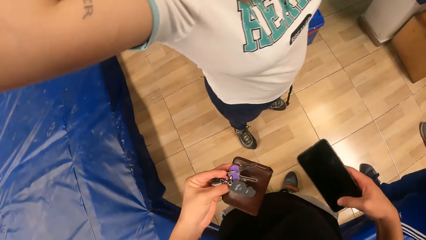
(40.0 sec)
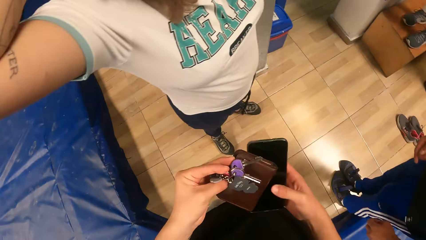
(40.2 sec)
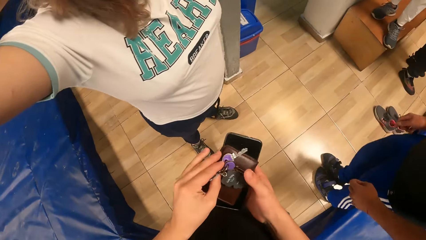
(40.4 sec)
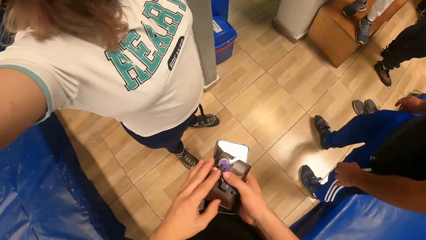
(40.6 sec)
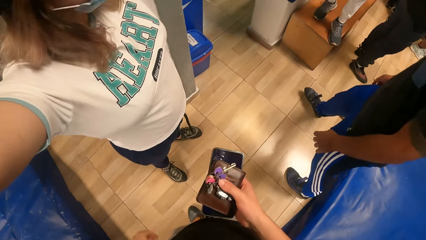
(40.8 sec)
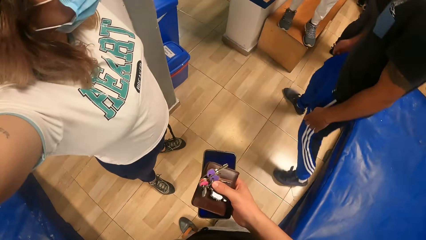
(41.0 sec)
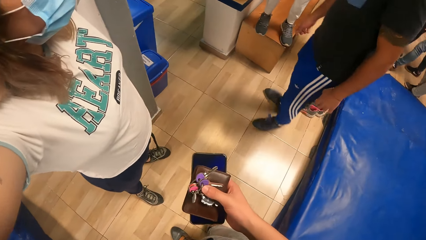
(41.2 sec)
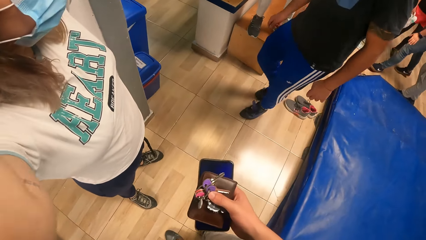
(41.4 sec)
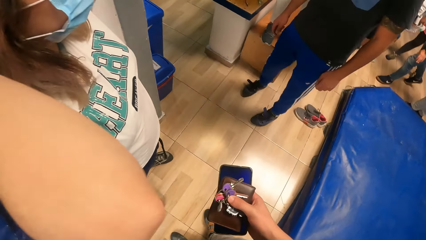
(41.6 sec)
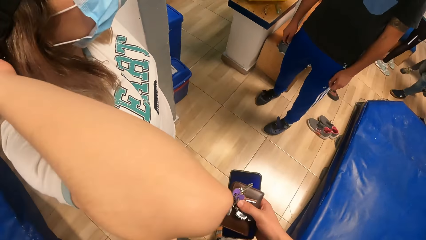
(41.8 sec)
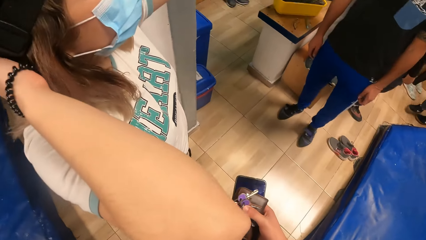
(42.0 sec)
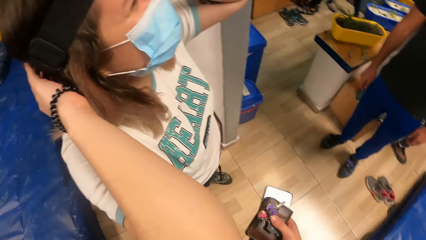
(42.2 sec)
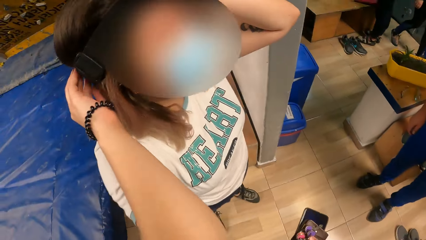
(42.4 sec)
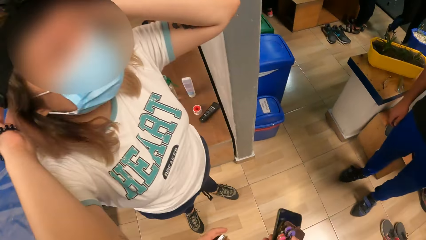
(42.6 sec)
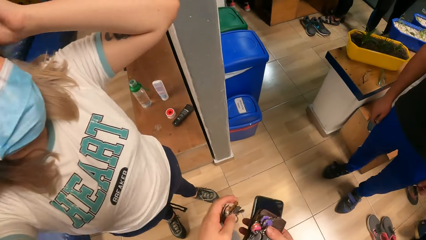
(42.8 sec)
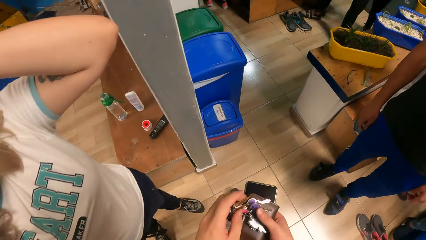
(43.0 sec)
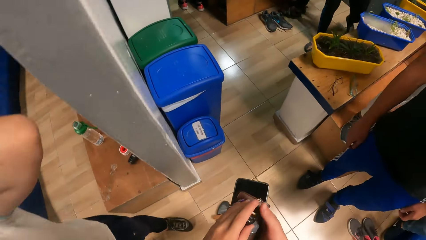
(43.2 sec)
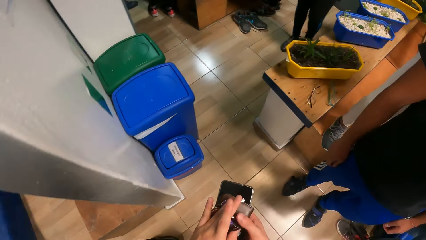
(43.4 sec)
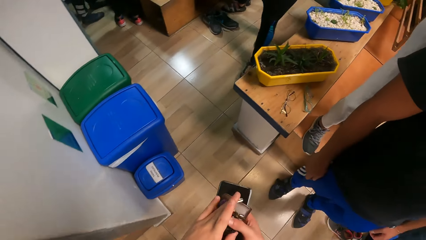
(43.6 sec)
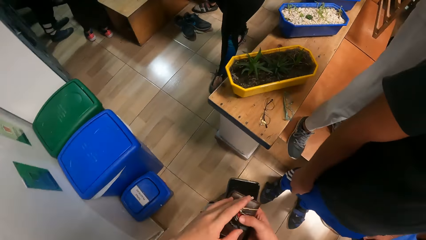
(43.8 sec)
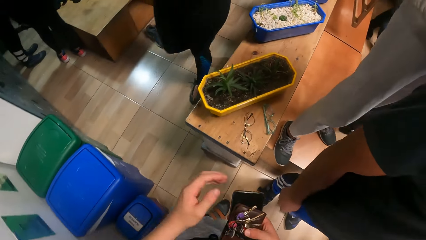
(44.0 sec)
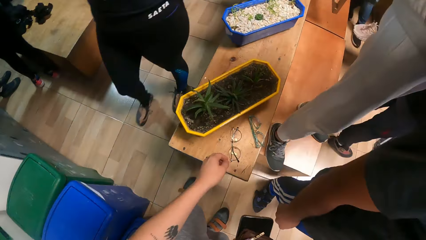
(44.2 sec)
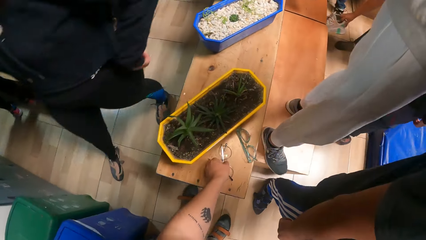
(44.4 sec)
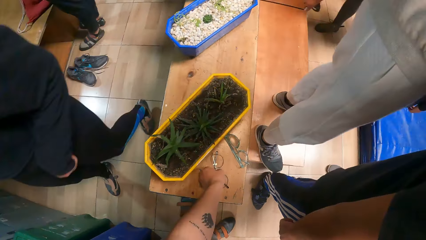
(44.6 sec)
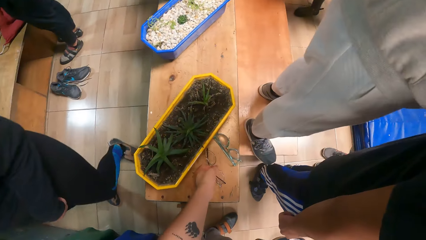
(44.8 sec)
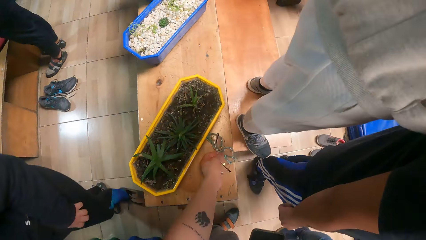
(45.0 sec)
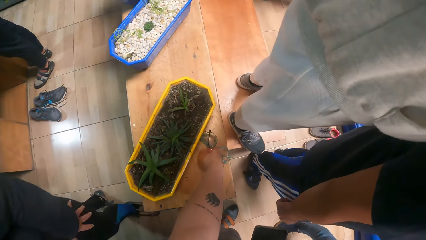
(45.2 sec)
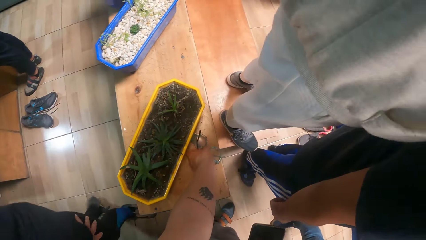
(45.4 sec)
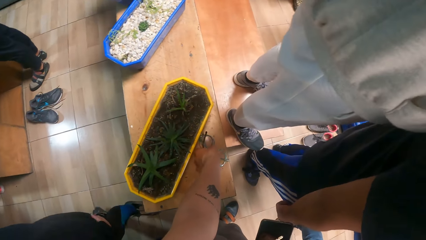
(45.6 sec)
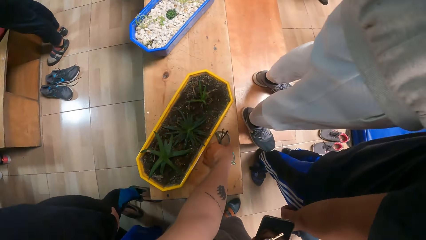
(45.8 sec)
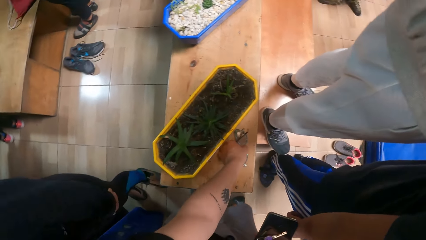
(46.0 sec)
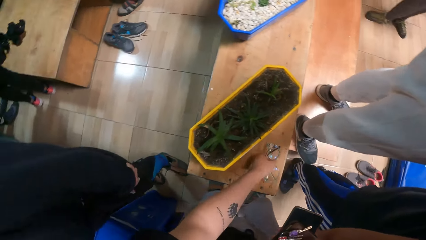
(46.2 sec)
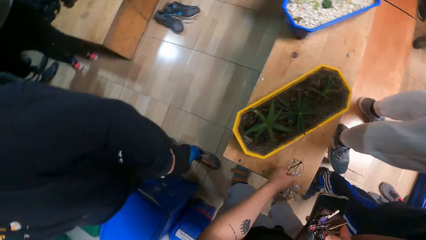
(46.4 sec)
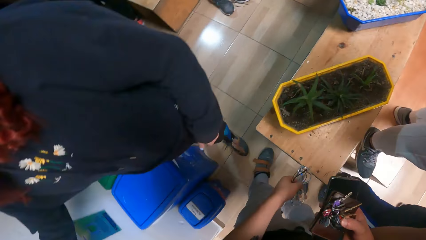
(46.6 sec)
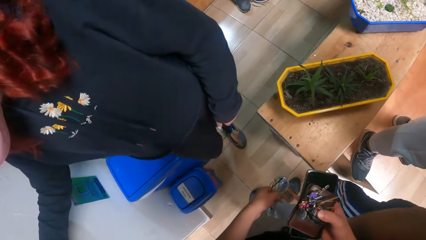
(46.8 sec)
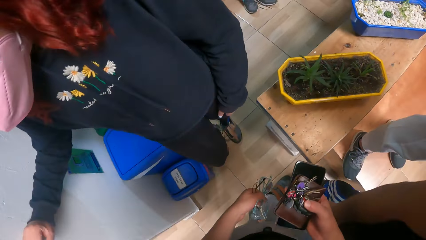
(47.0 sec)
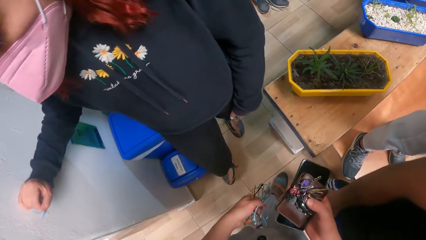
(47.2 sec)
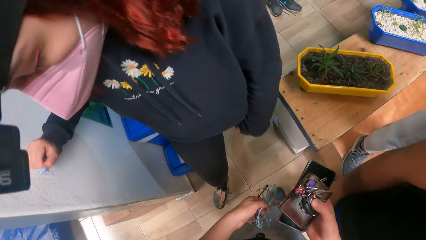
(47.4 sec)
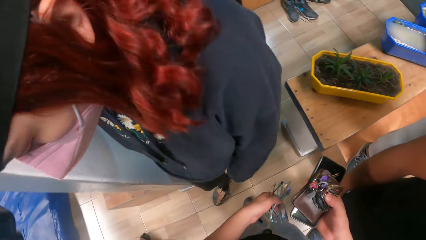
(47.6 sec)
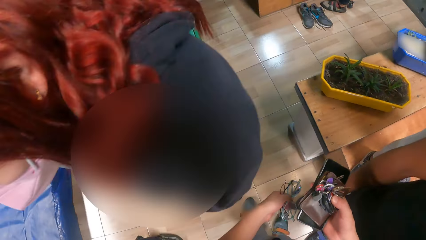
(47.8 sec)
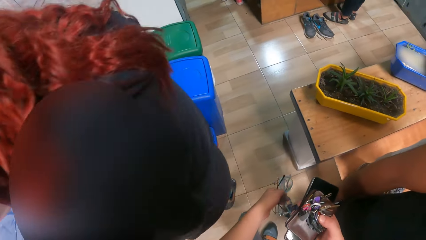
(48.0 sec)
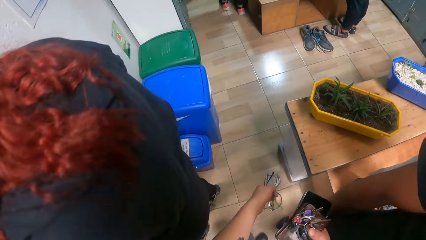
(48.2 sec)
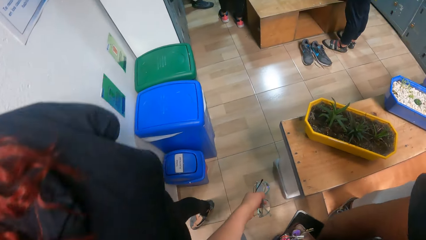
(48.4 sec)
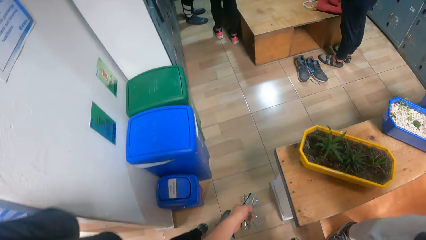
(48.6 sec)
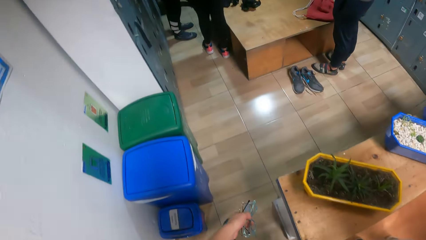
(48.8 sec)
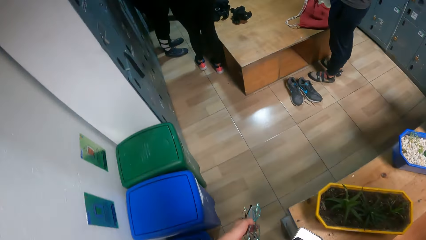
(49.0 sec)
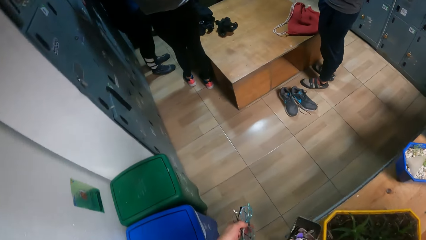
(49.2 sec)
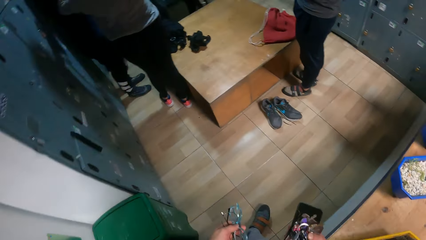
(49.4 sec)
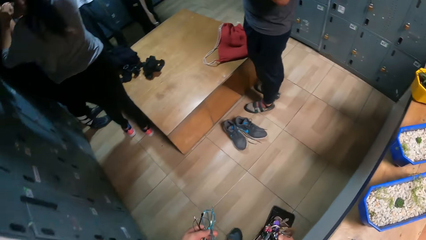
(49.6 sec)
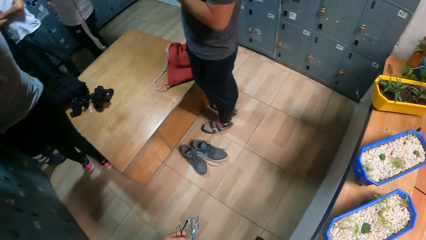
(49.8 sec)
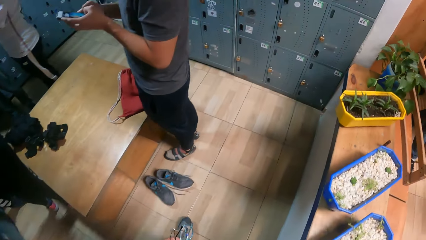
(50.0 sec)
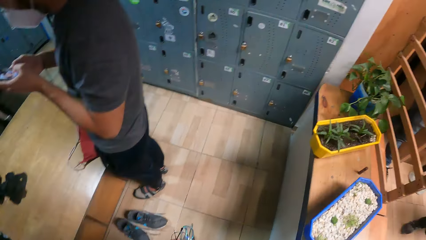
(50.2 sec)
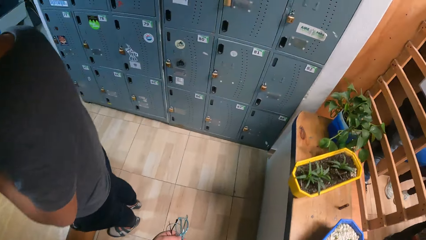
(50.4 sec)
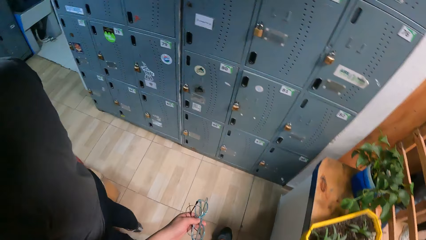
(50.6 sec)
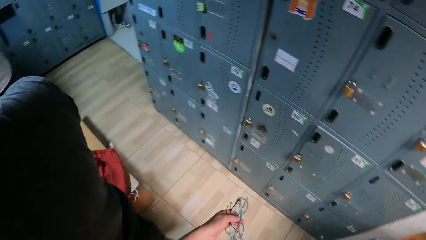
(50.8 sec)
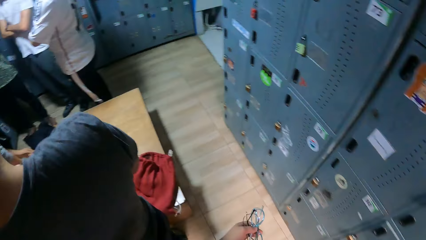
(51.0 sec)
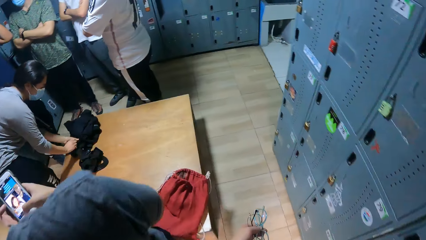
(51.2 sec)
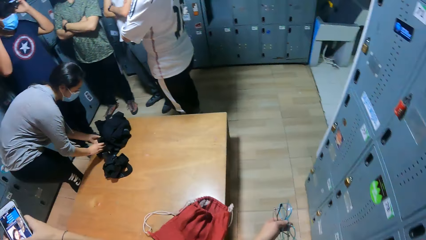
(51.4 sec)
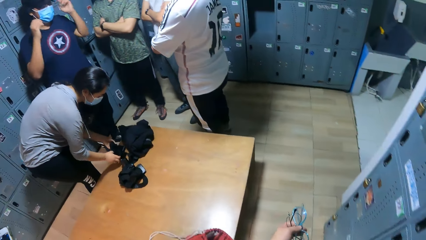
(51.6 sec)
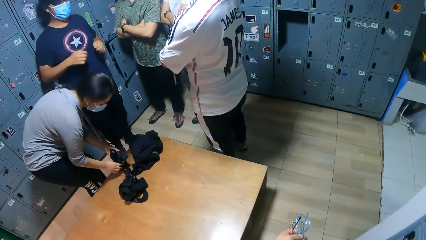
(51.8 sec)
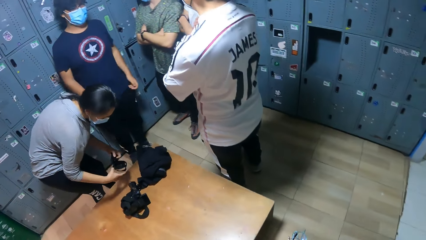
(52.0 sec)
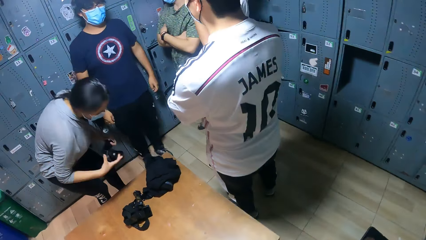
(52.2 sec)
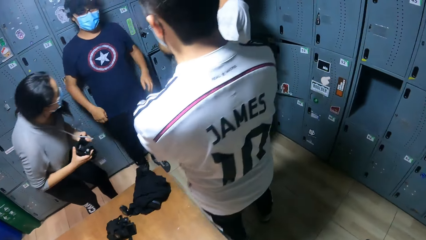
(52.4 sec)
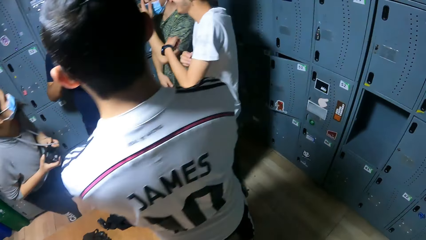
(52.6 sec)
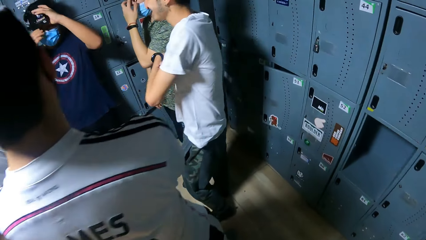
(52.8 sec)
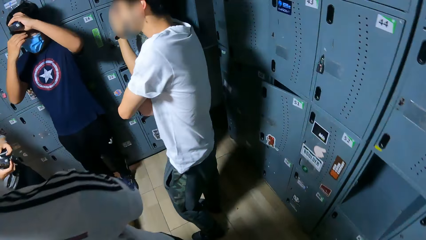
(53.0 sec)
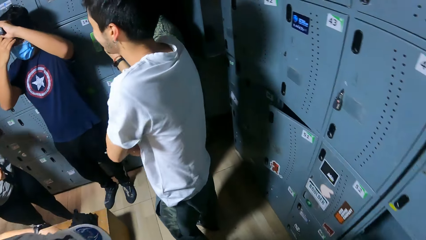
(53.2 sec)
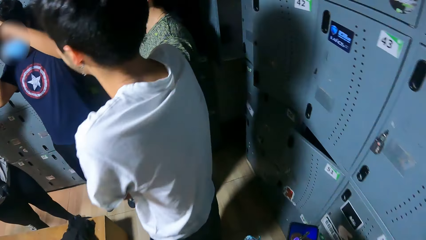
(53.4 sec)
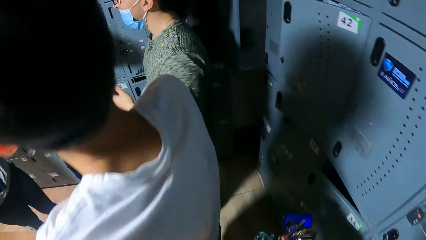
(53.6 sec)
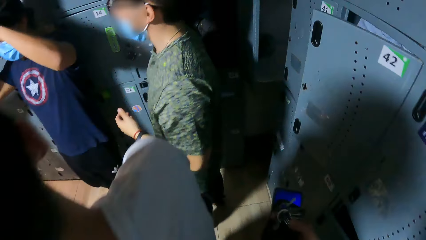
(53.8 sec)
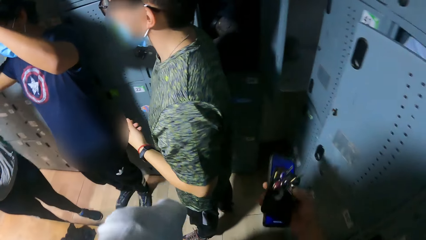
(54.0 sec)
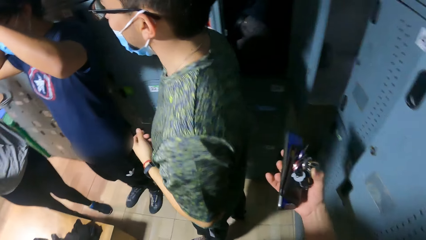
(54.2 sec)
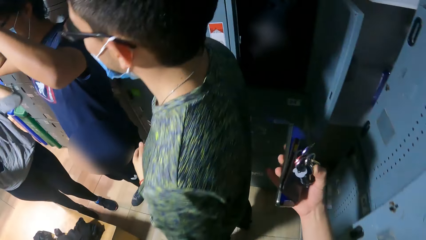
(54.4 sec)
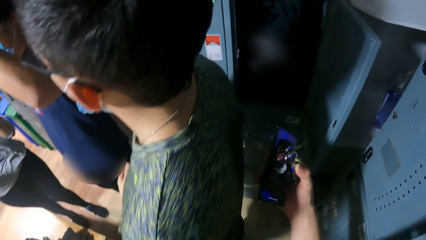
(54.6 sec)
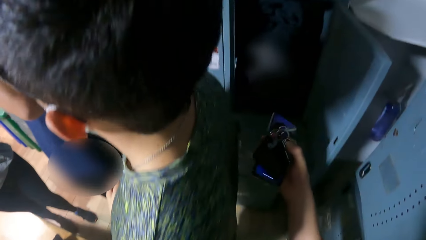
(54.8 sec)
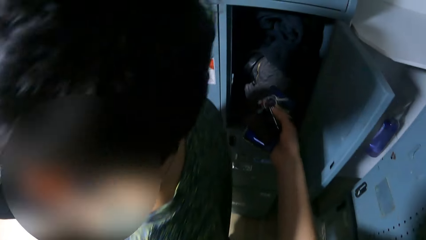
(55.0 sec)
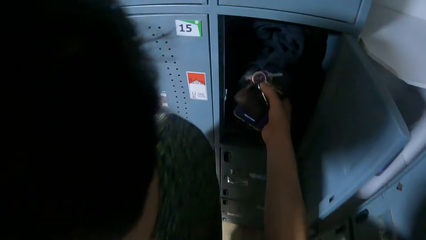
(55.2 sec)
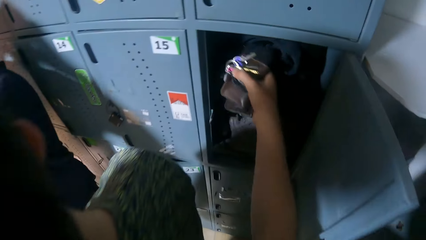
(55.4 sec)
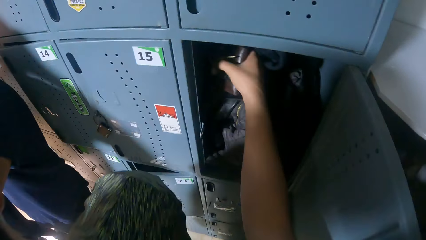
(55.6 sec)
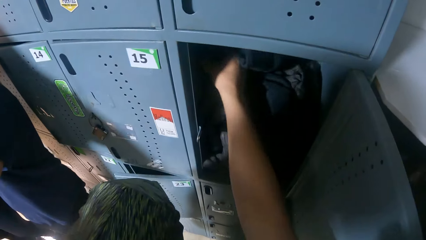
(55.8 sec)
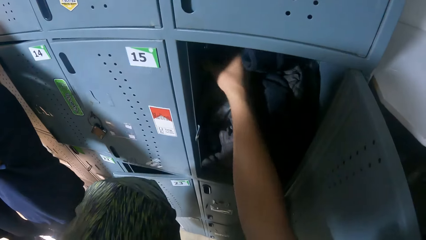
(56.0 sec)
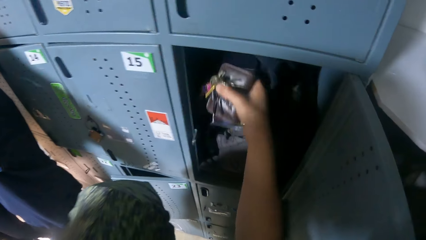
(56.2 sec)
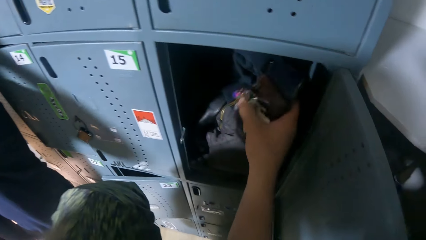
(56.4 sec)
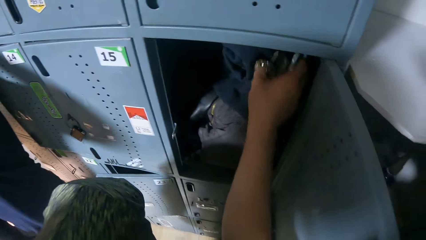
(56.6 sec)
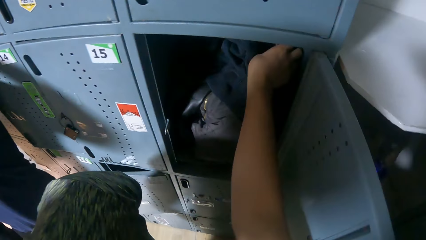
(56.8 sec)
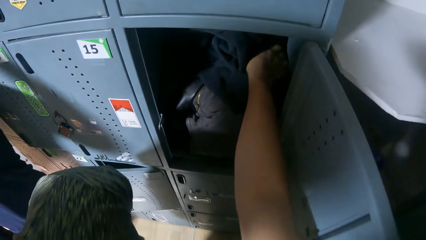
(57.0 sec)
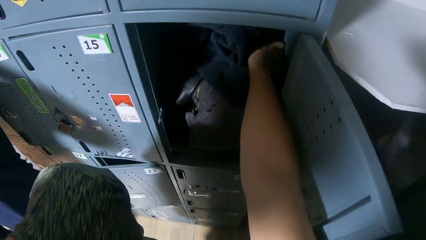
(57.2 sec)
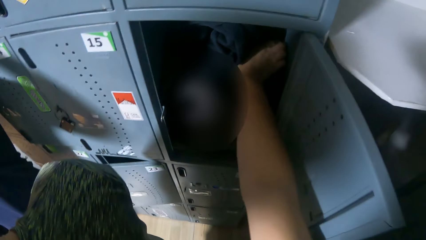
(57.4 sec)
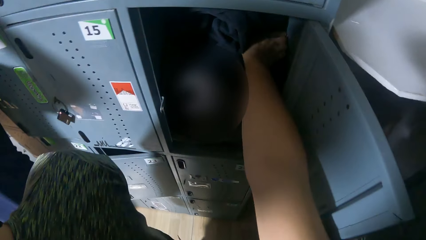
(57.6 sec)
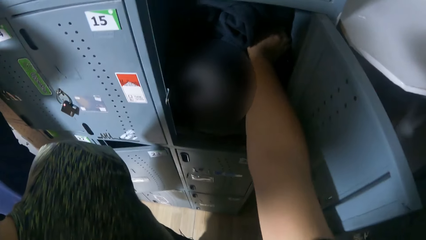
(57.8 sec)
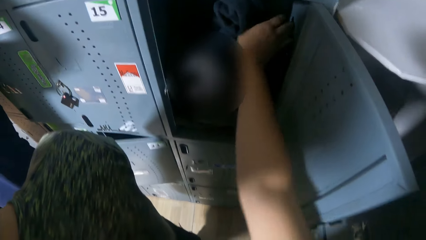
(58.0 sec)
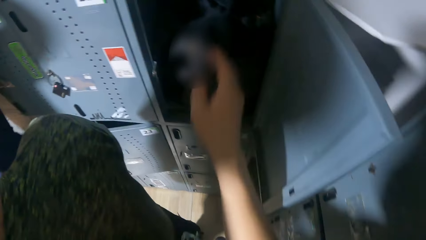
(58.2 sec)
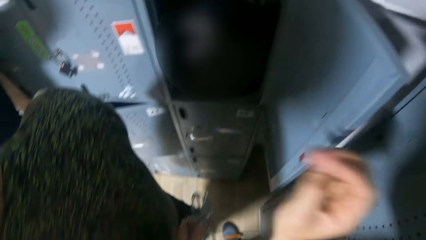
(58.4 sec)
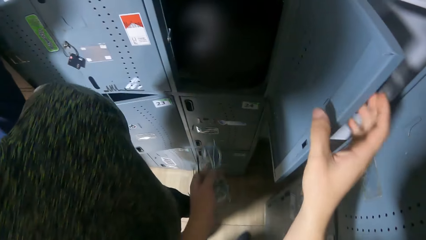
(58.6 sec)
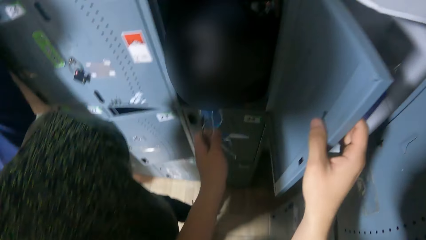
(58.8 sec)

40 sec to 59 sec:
The camera wearer removes a wallet and keys from their pocket and places the wallet and keys on the other hand, their right hand. They put their hands in their pockets, look around the climbing area, remove another bunch of keys, pass the bunch of keys to their right hand, walk around the climbing area, and pick glasses from a table. They pick other glasses from the table. They walk around the climbing area, make a step back, and walk. They place a phone and the keys on the shelf in the locker, remove the phone and keys from the locker, and place the phone and keys in the locker. They place the phone and keys in the locker again.
